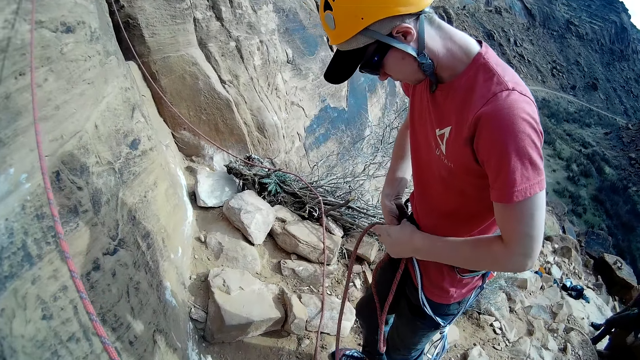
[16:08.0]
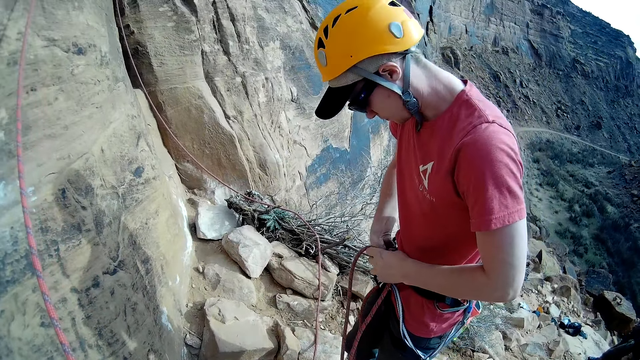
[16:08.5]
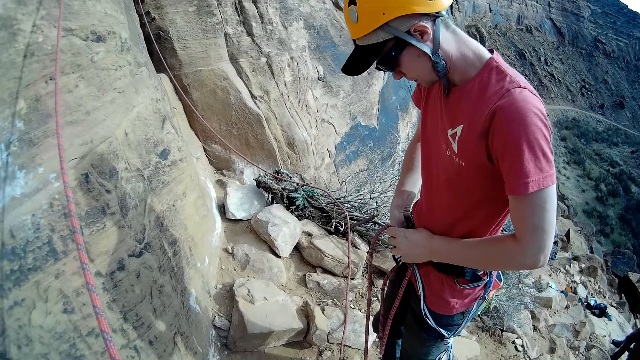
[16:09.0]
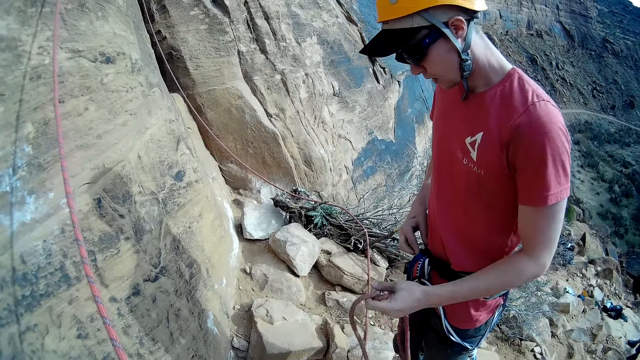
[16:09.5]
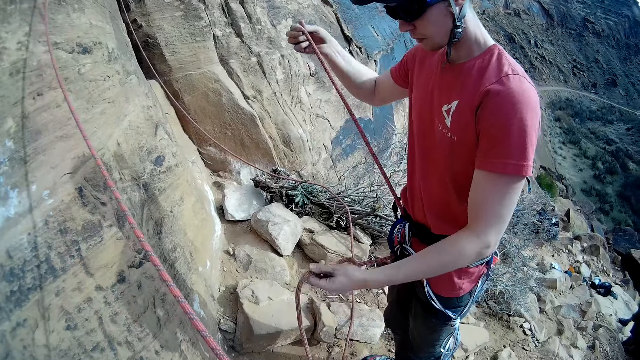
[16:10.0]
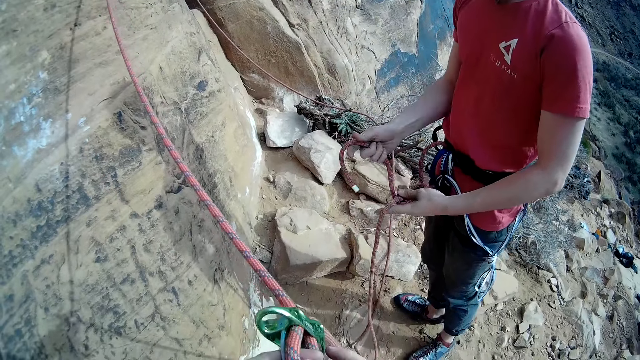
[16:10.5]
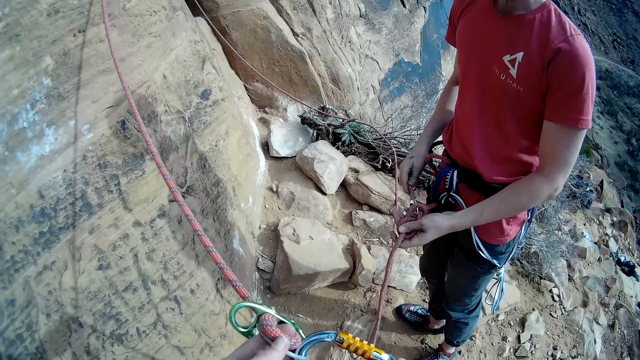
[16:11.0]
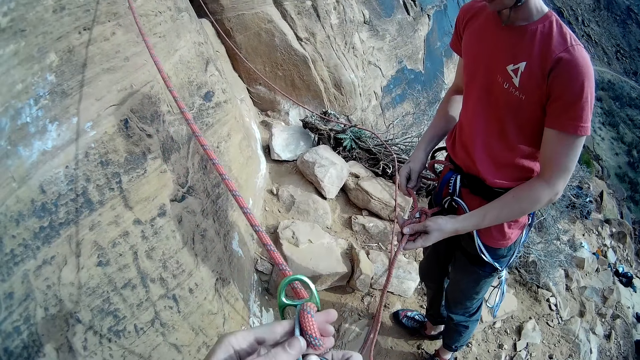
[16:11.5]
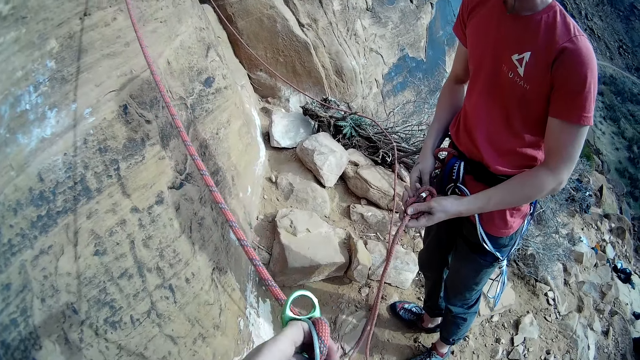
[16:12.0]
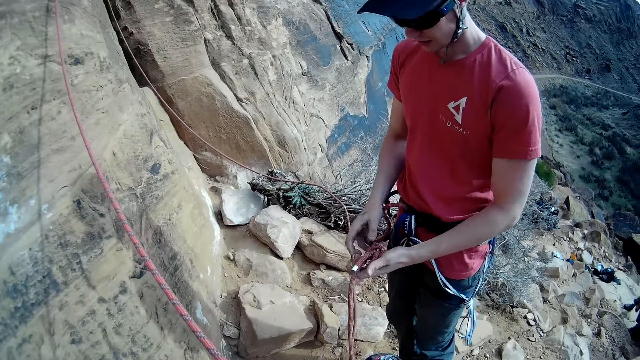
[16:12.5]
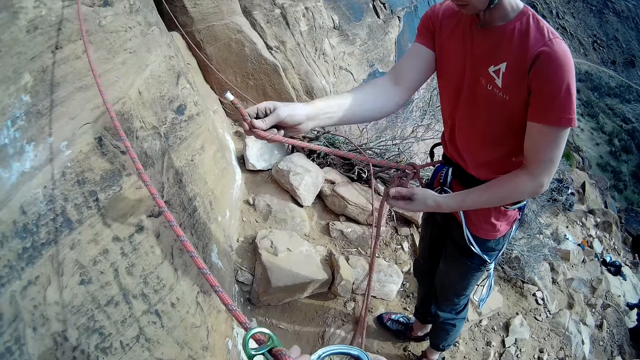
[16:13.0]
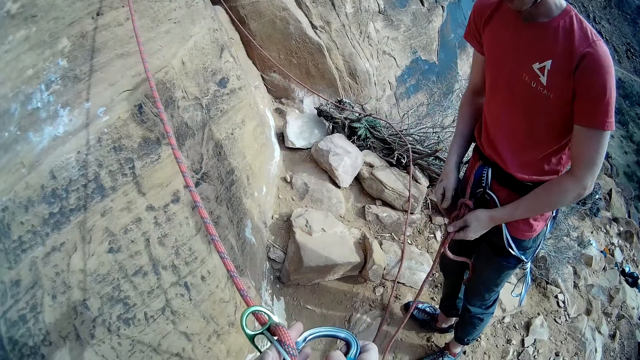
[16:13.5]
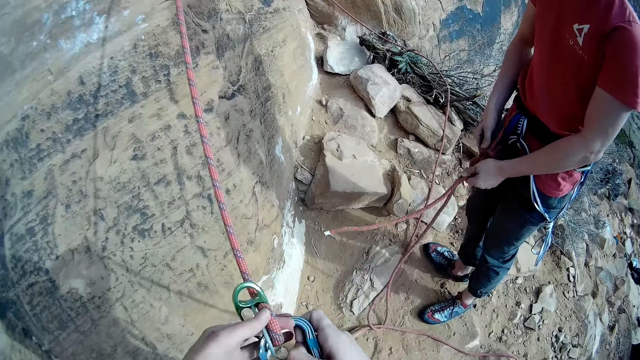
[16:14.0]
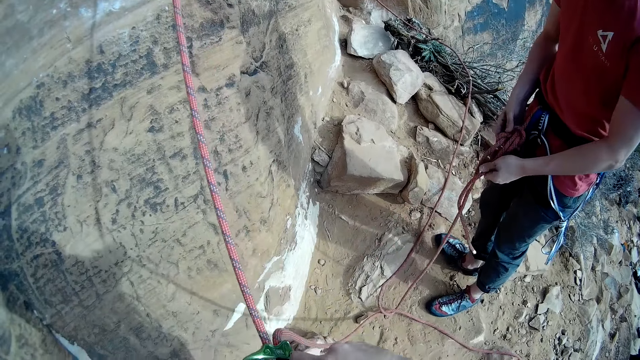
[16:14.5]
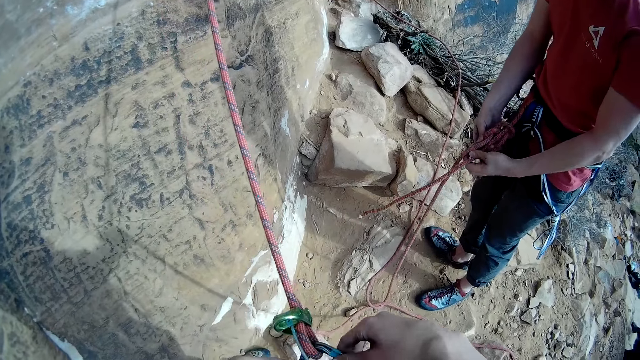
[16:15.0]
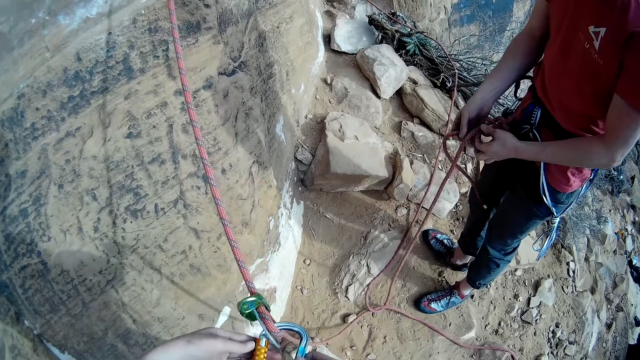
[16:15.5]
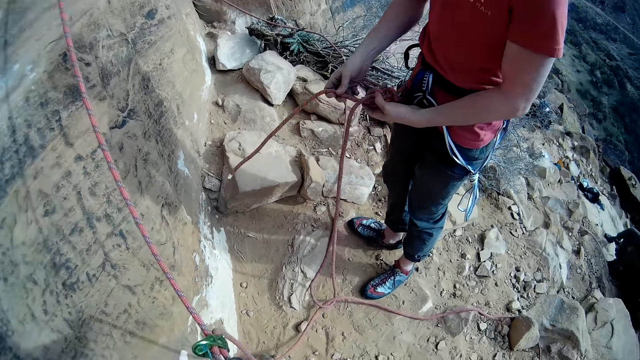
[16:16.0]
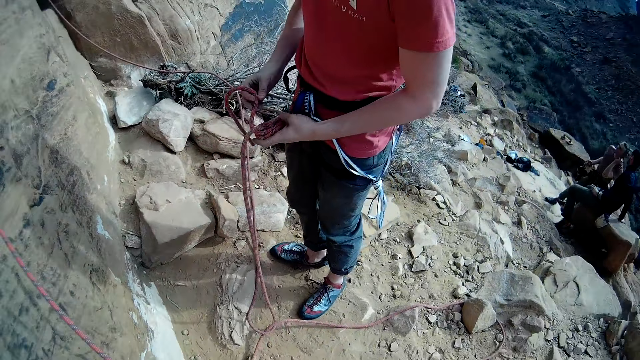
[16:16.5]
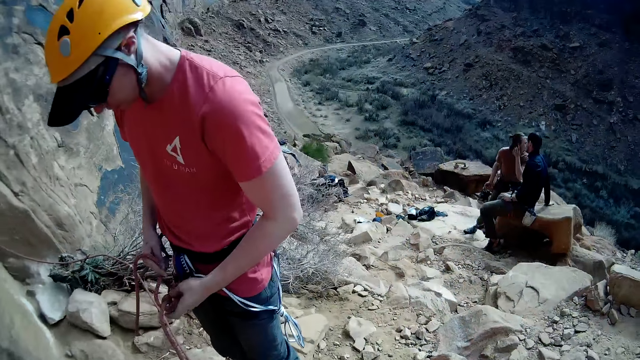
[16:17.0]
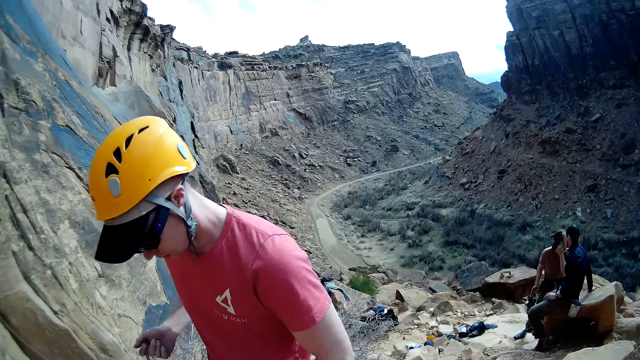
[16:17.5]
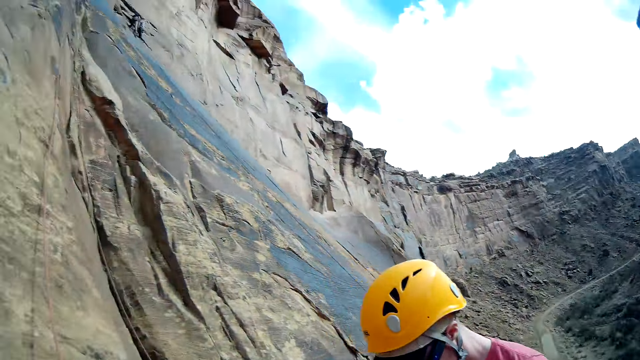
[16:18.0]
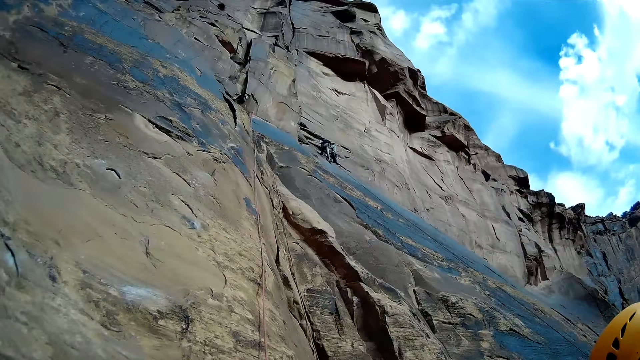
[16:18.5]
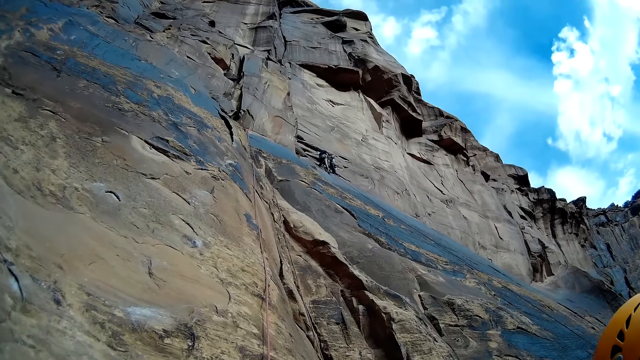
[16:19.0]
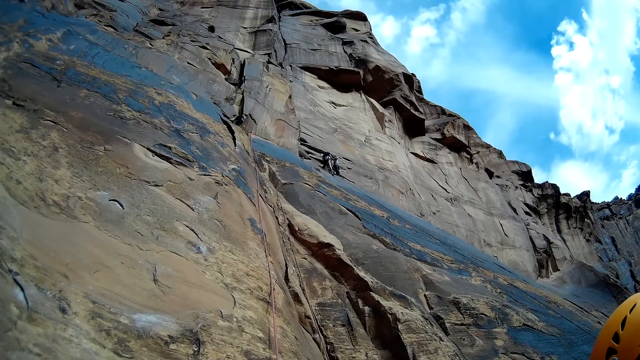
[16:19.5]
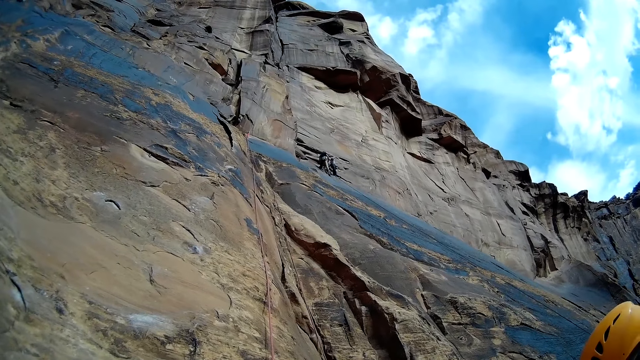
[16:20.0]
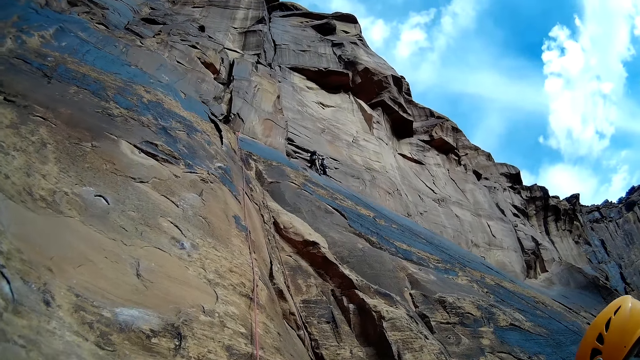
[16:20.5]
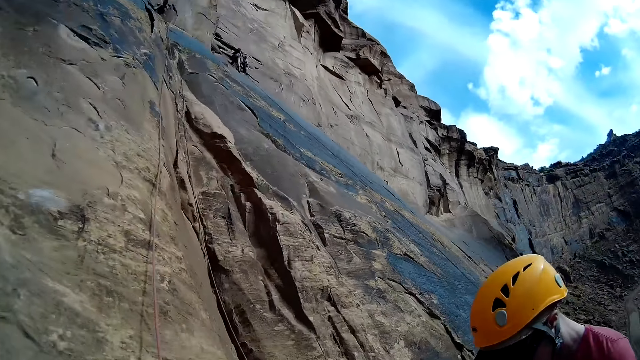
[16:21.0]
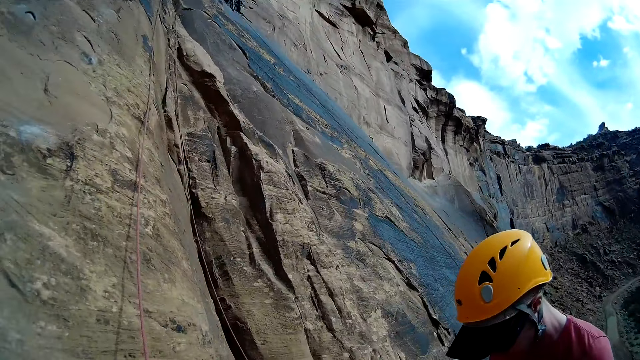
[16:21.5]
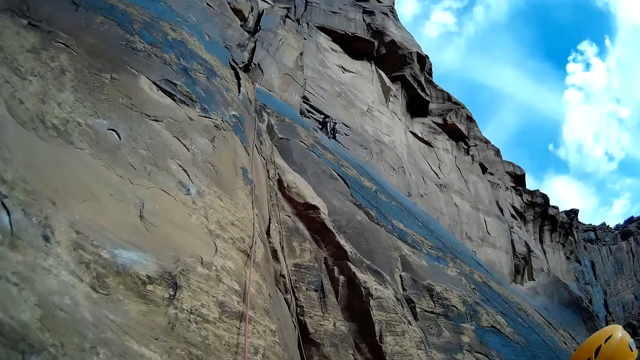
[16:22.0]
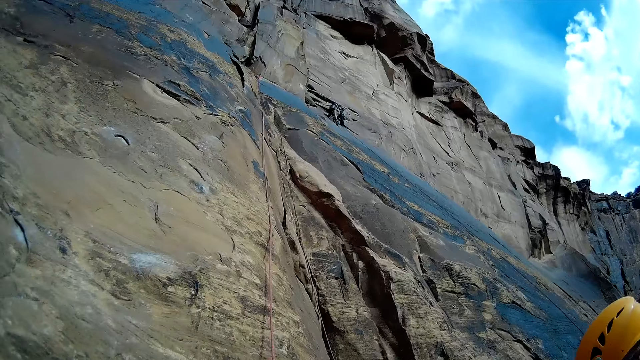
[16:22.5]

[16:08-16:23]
A man holds a rope. The camera wearer hooks the rope on the holders. They turn the camera around. They turn the camera up the cliff.

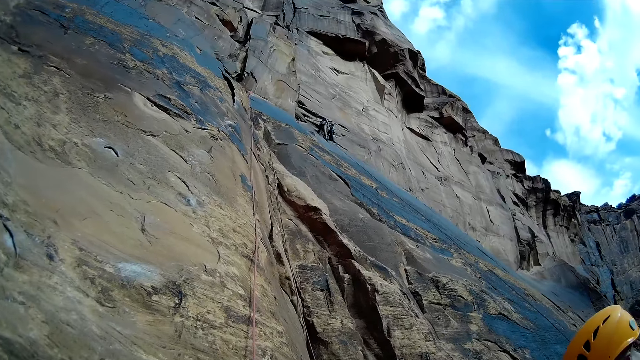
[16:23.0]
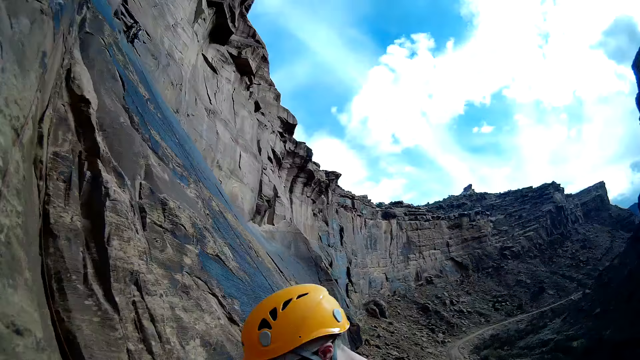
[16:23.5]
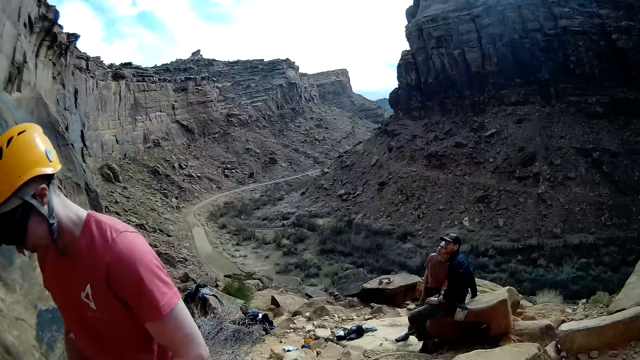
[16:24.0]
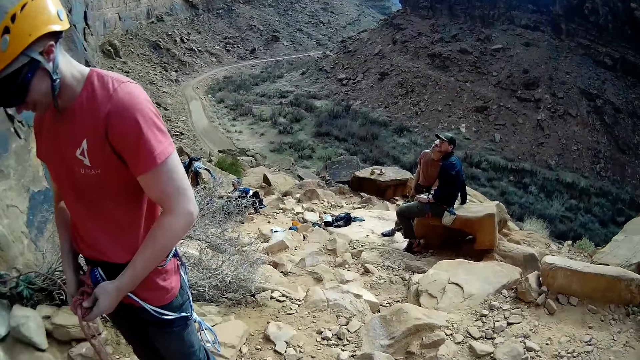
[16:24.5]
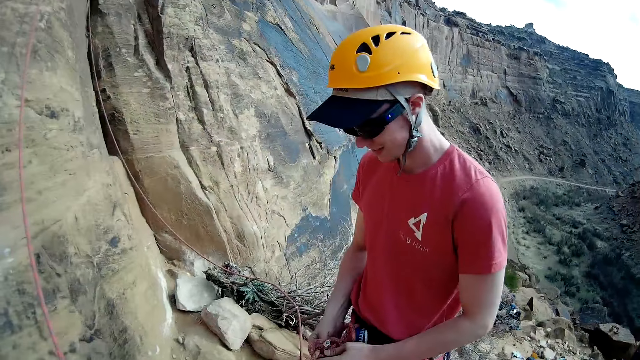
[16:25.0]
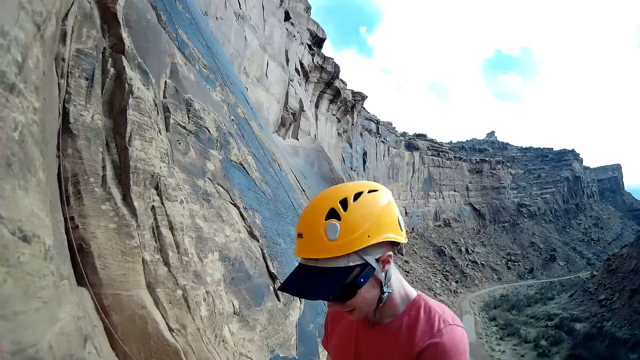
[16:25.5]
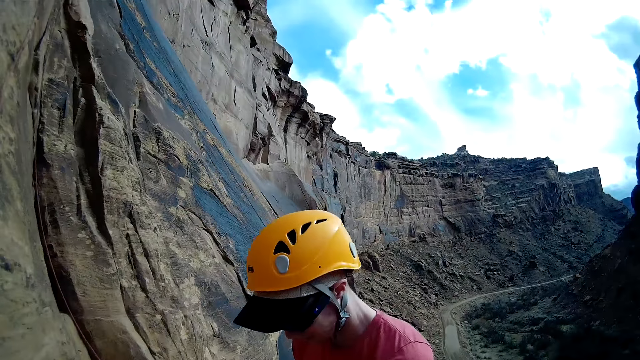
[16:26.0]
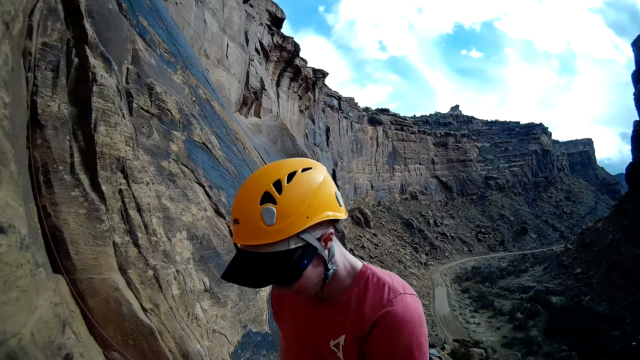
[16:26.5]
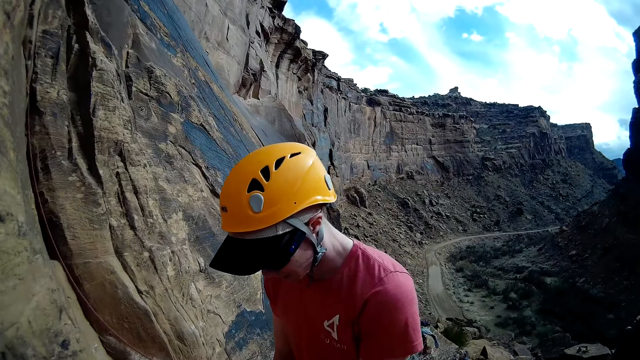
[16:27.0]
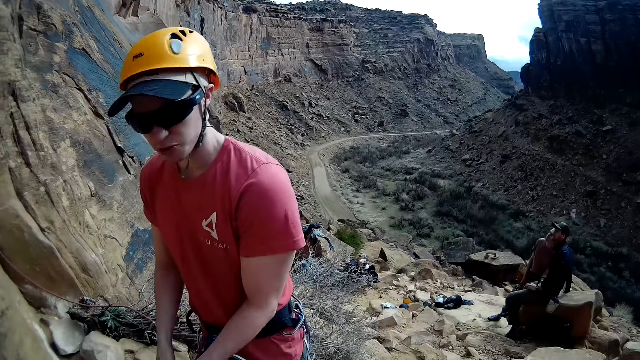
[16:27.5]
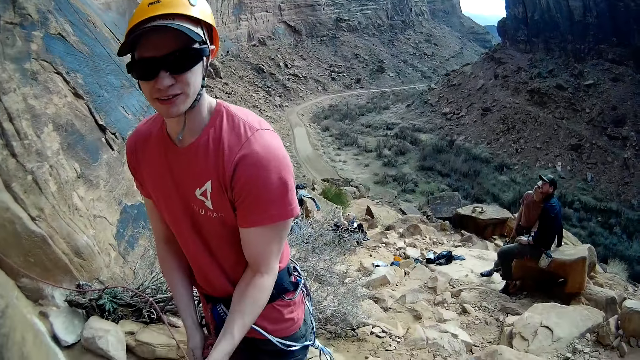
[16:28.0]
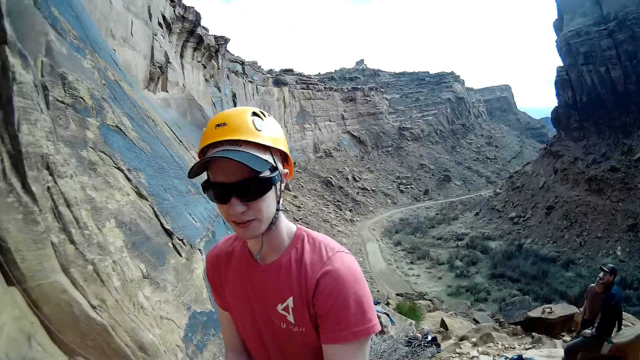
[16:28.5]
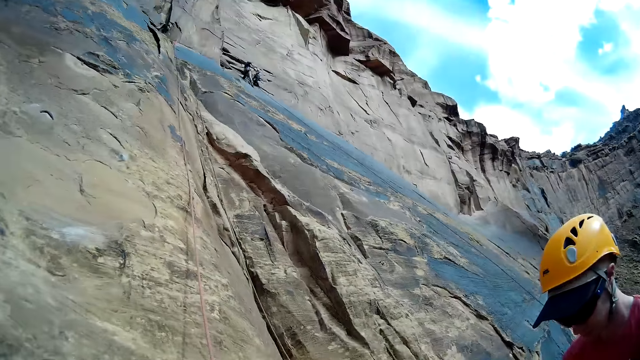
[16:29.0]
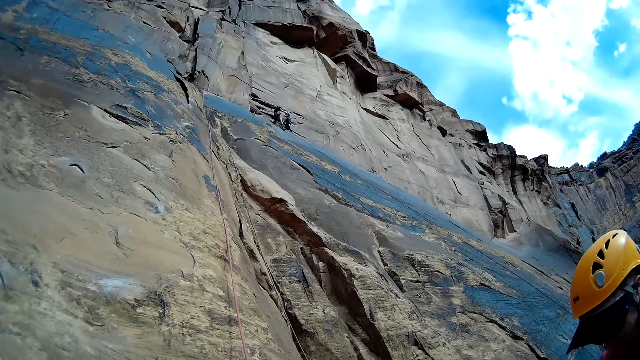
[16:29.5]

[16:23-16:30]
A man looks down. The man looks at the camera wearer.
